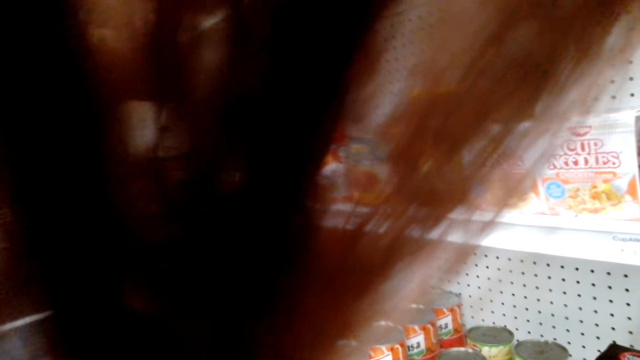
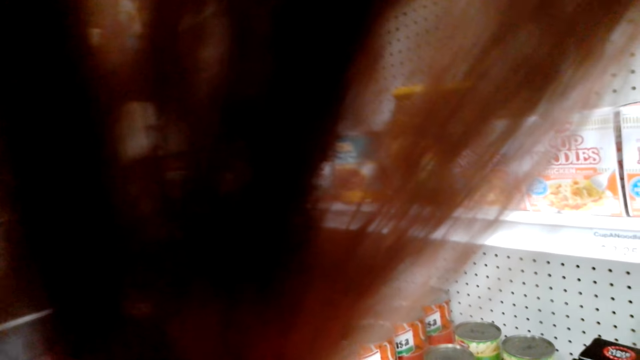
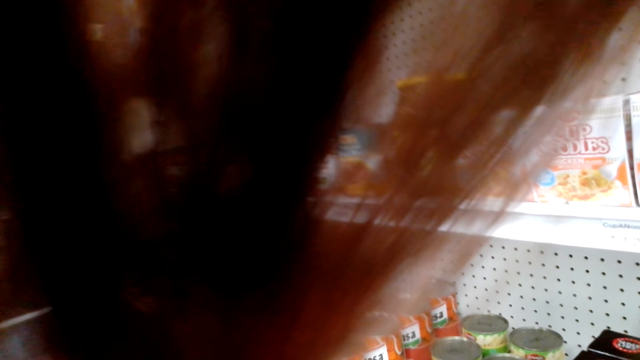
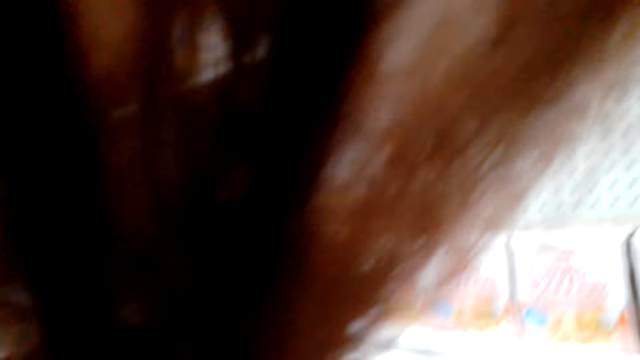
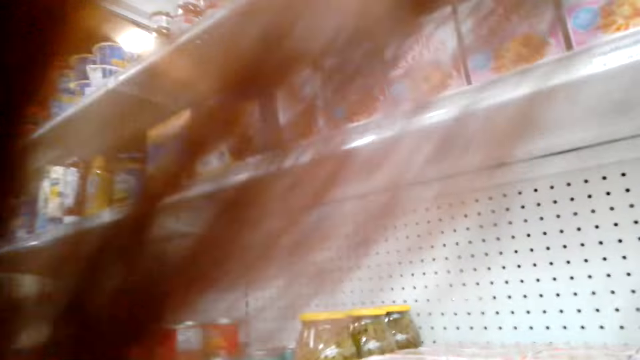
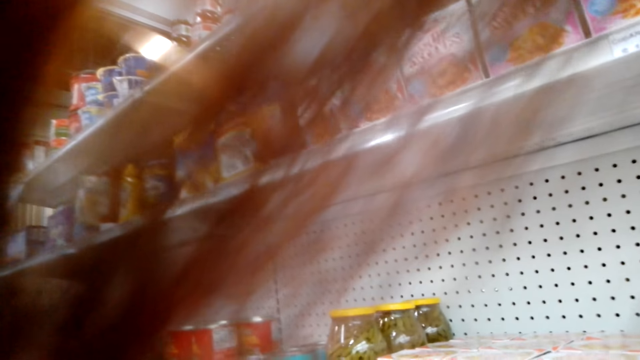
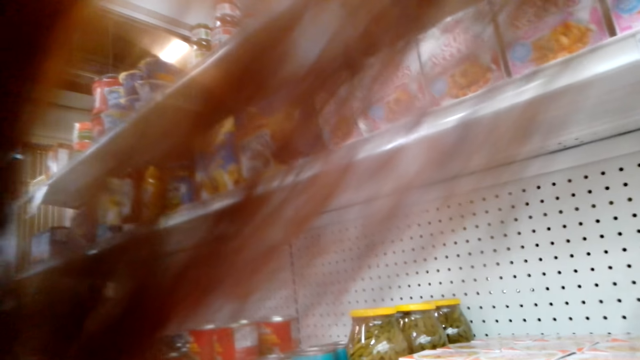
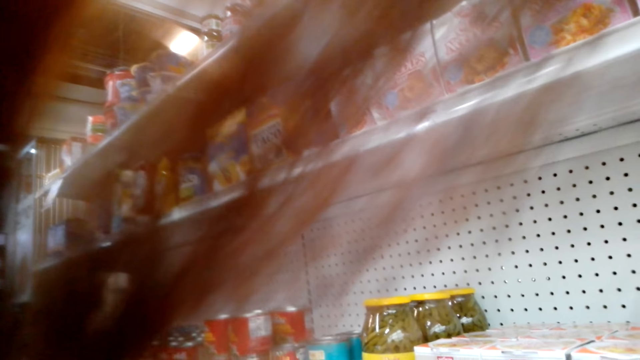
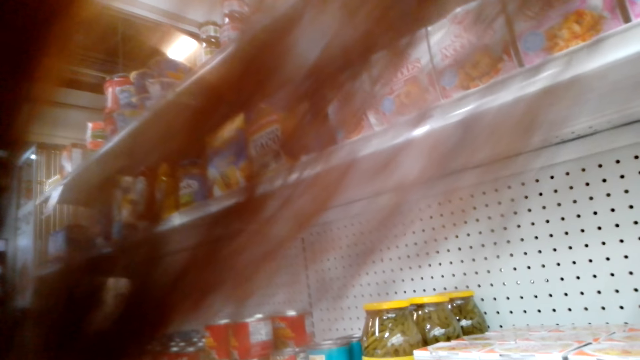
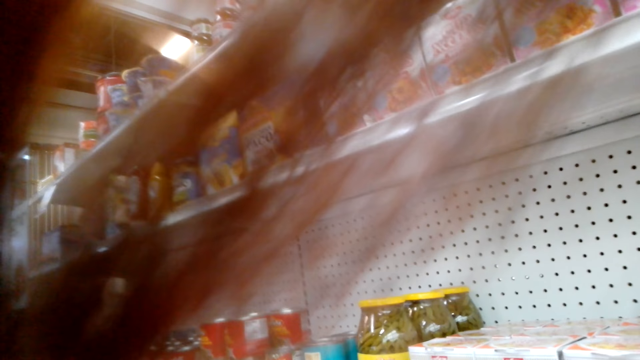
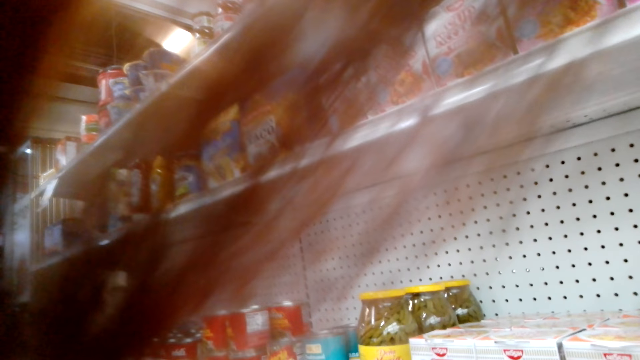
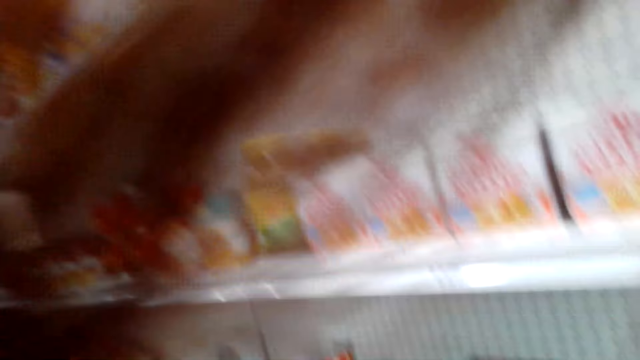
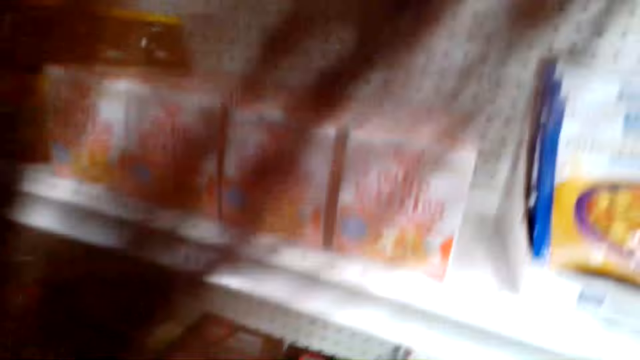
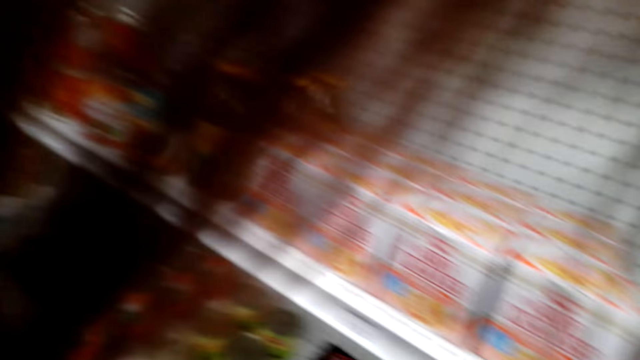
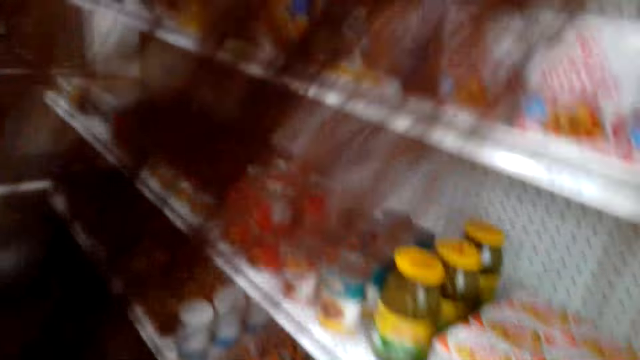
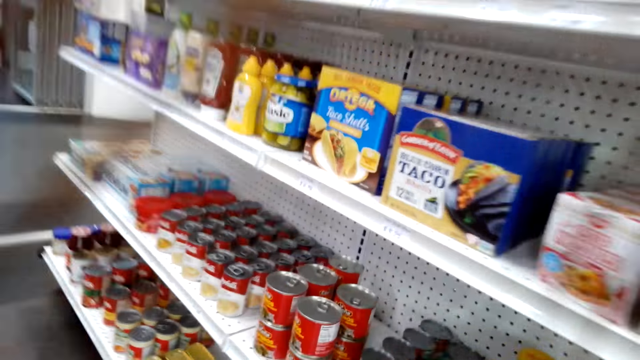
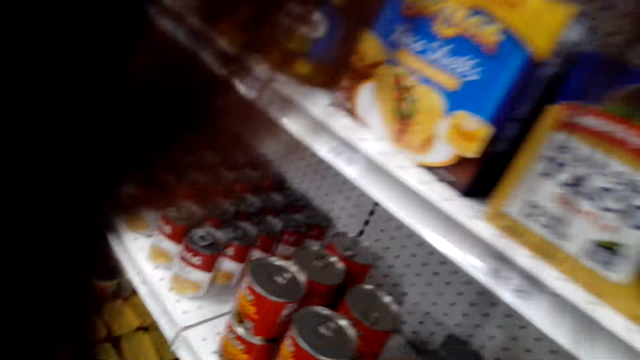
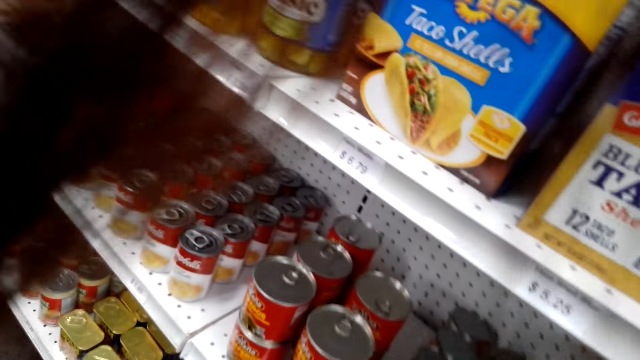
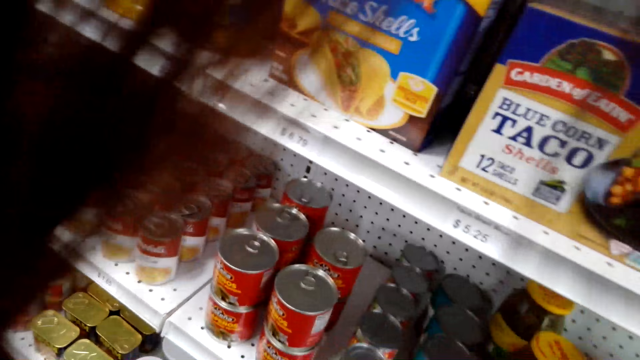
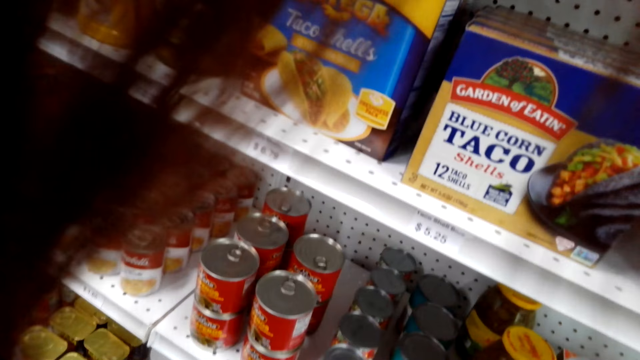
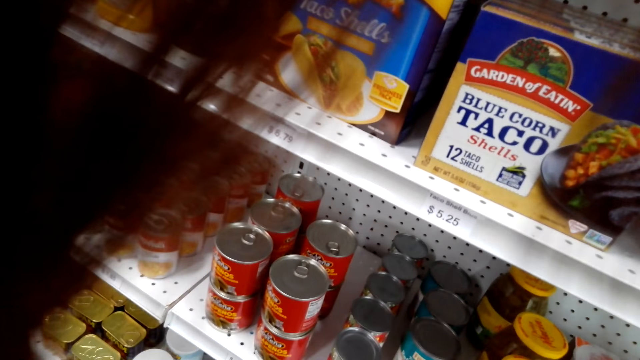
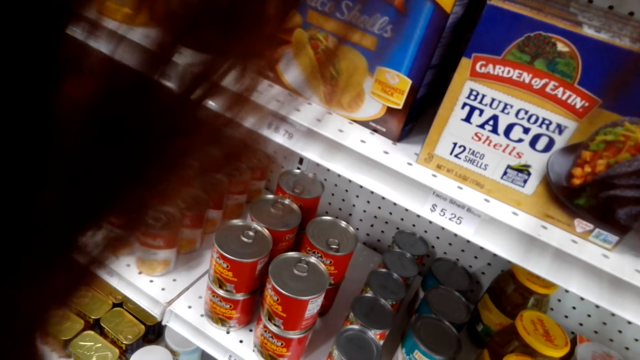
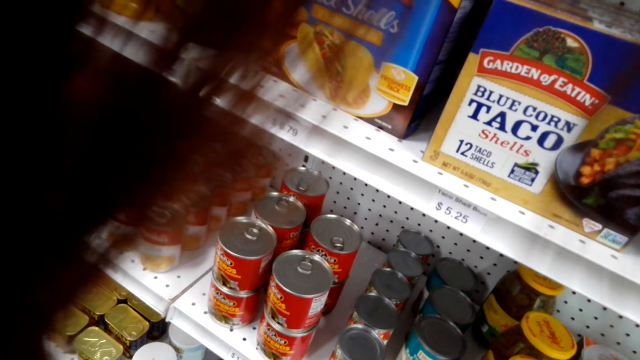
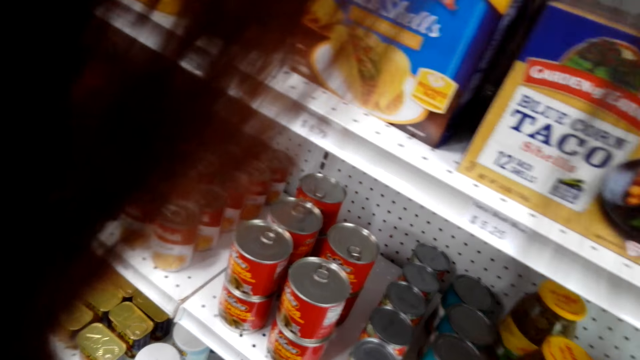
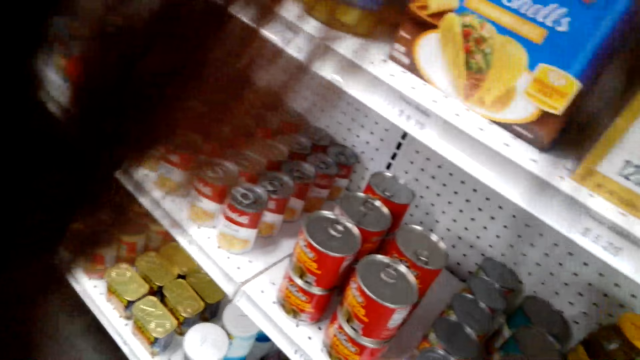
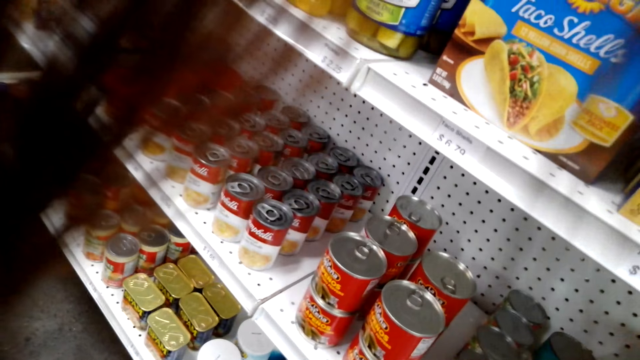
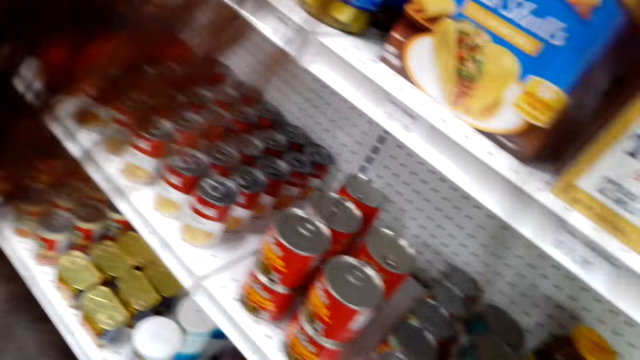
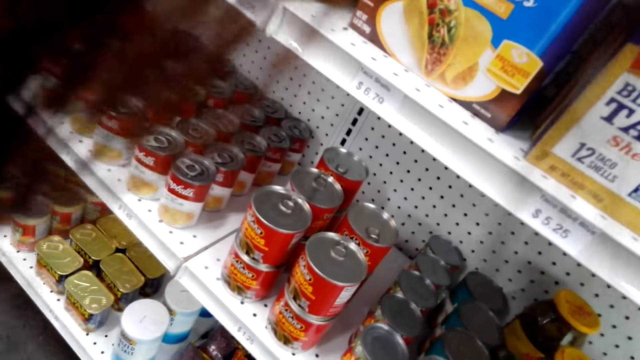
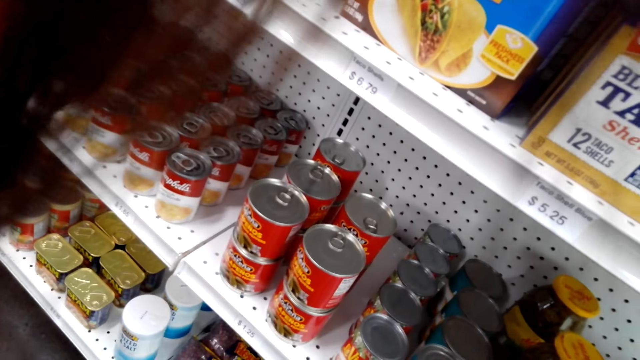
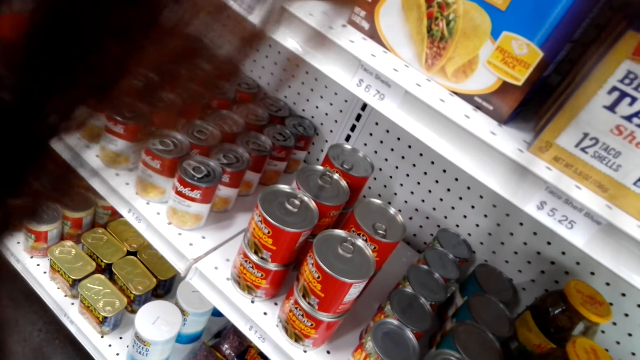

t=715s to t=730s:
The camera wearer stares at the sachets on the shelf.

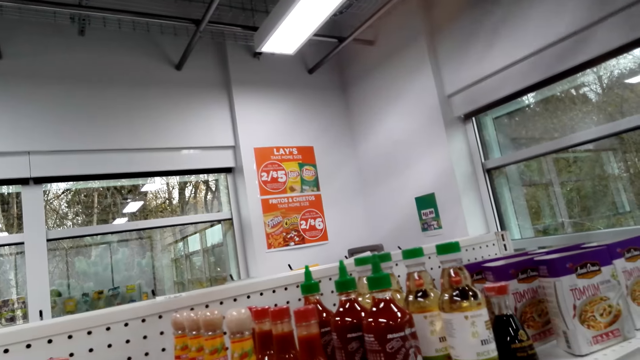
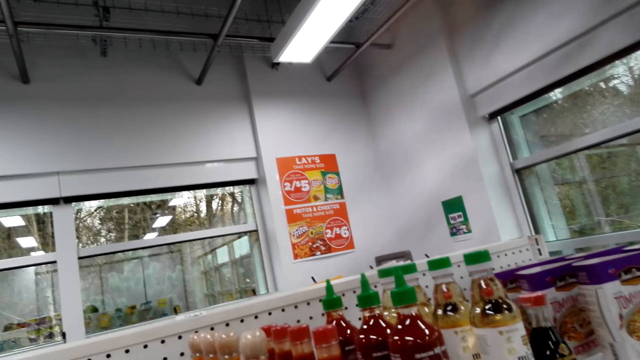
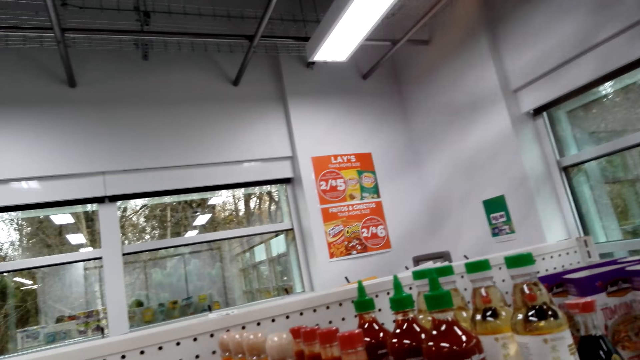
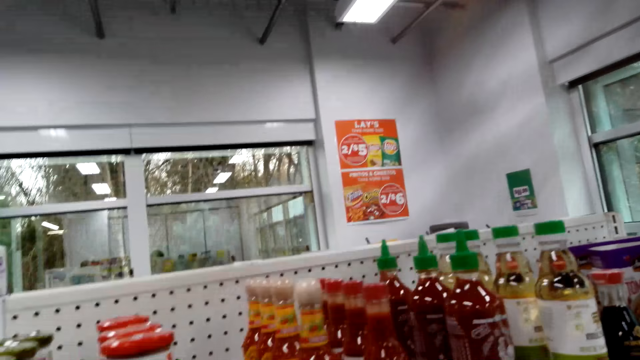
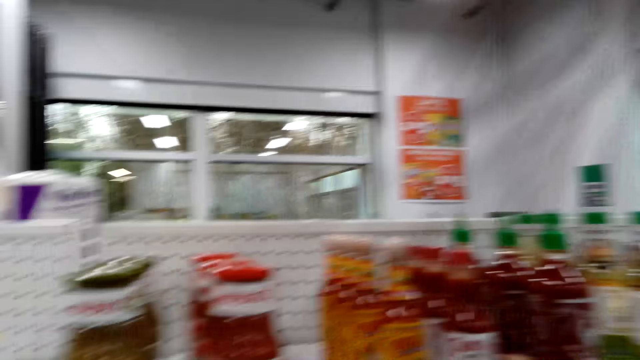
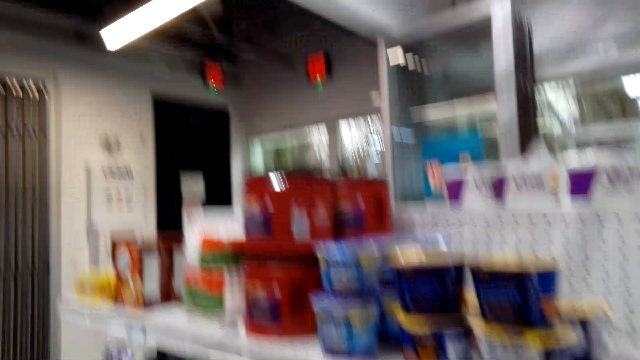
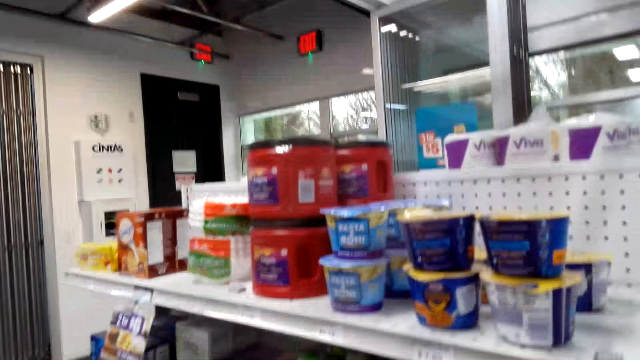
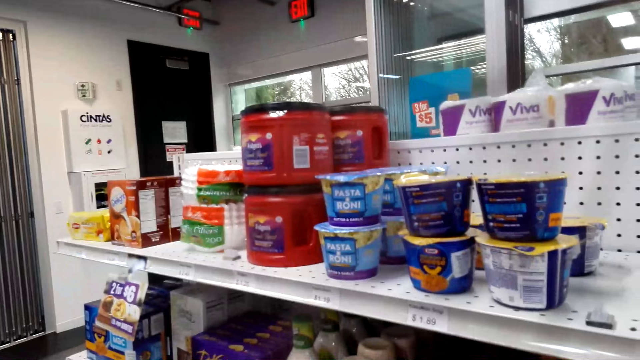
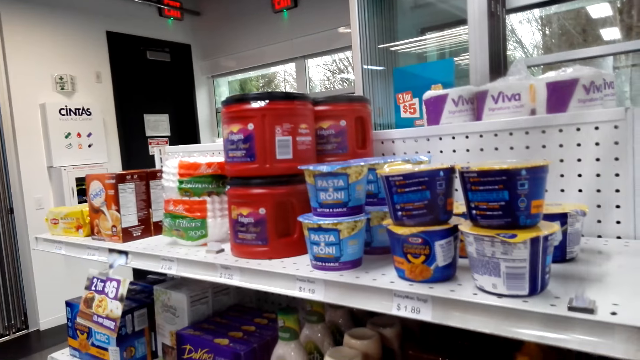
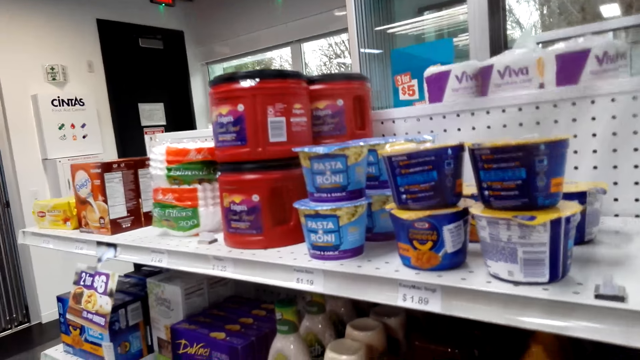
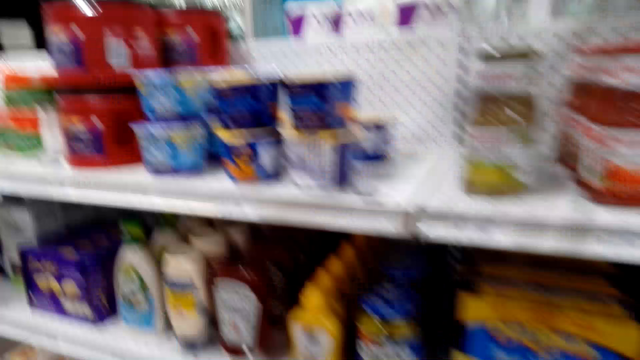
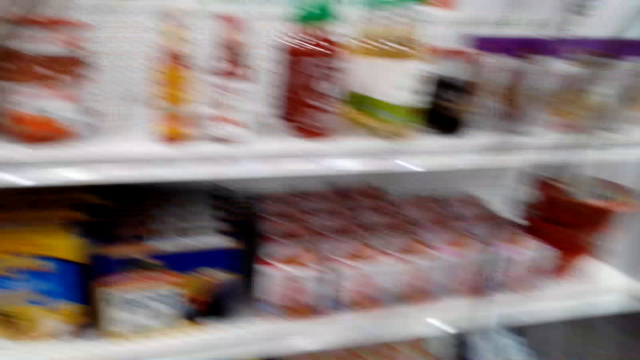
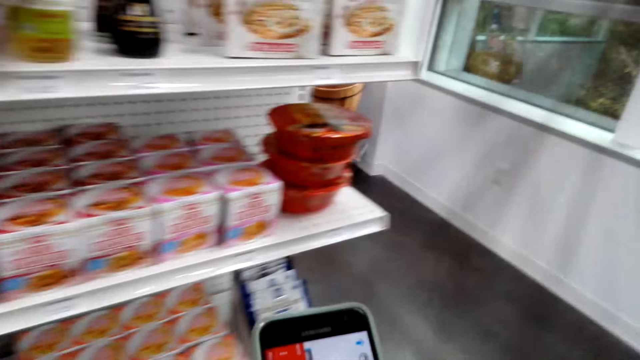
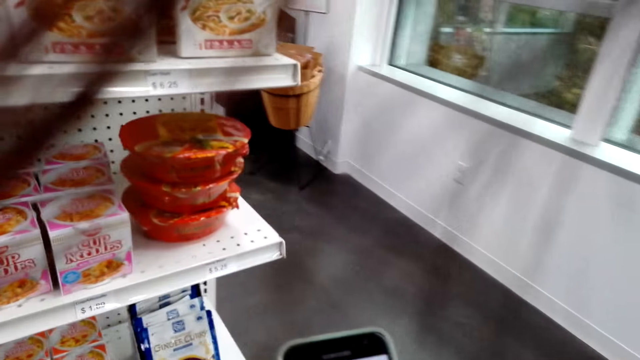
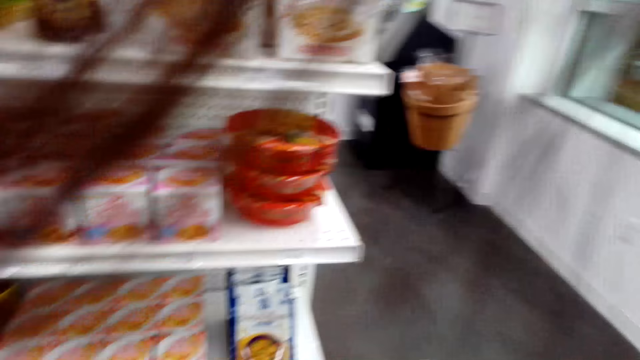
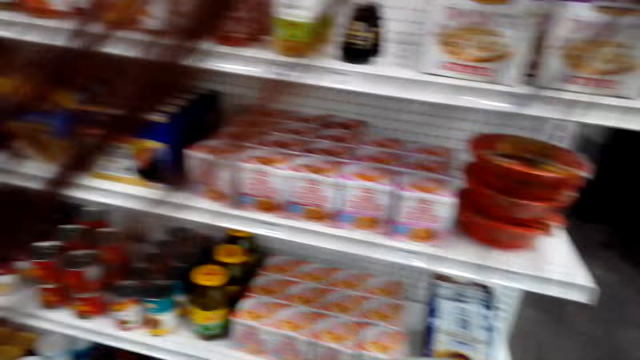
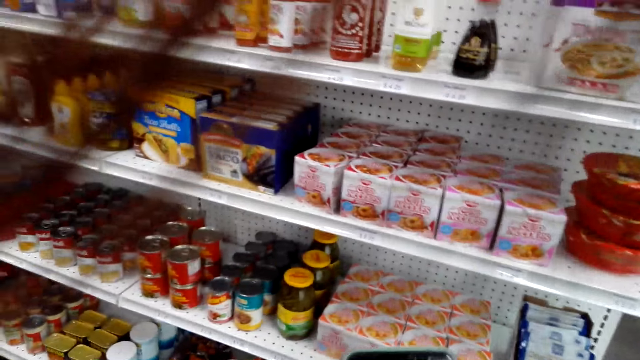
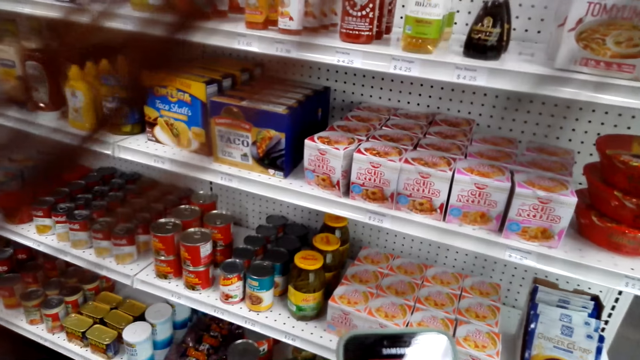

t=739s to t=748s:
The camera wearer stares at the bottles on the shelf. They type something on the phone.
